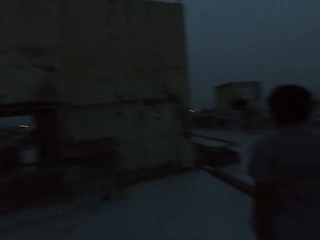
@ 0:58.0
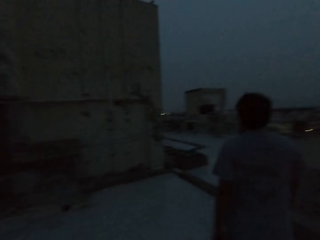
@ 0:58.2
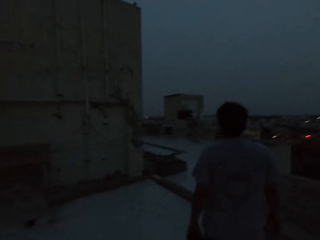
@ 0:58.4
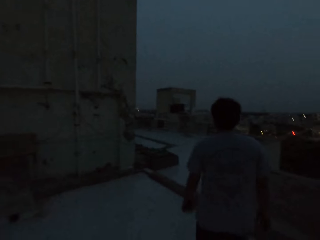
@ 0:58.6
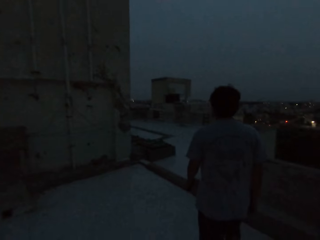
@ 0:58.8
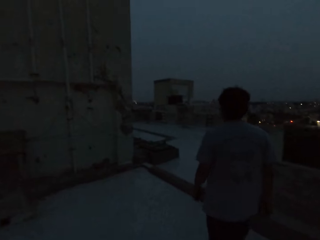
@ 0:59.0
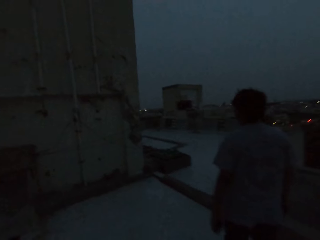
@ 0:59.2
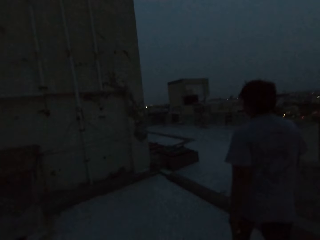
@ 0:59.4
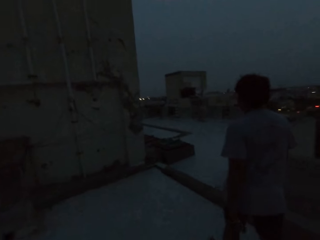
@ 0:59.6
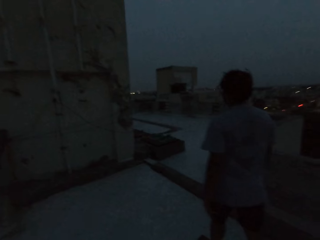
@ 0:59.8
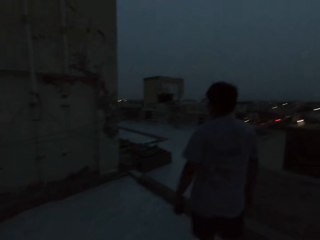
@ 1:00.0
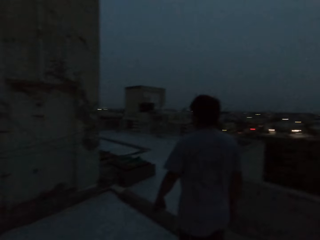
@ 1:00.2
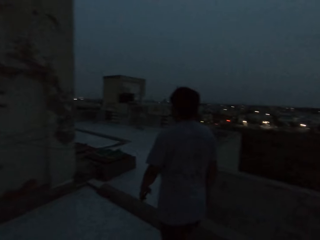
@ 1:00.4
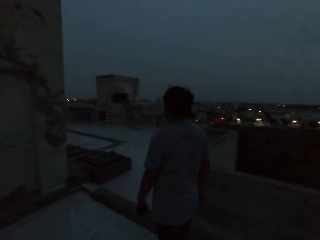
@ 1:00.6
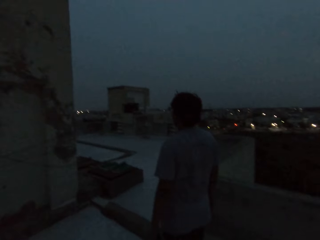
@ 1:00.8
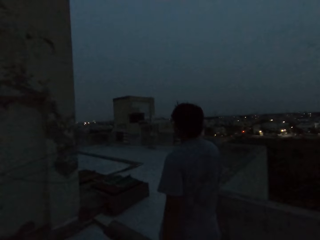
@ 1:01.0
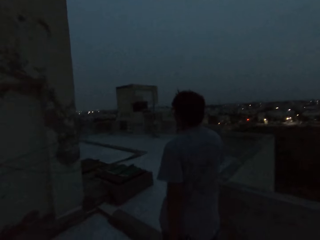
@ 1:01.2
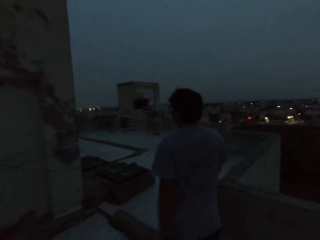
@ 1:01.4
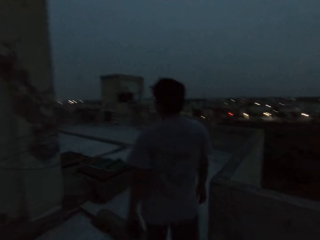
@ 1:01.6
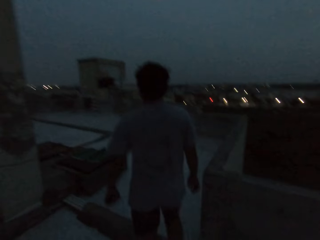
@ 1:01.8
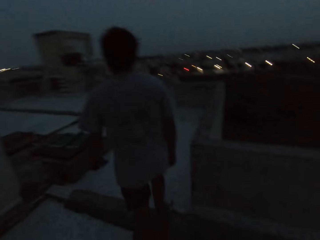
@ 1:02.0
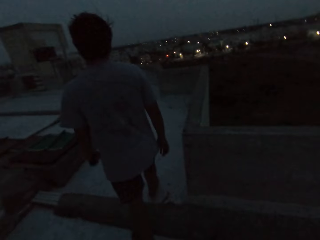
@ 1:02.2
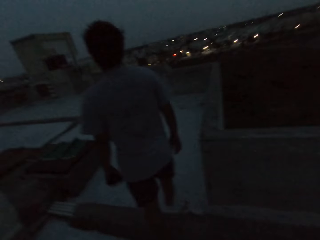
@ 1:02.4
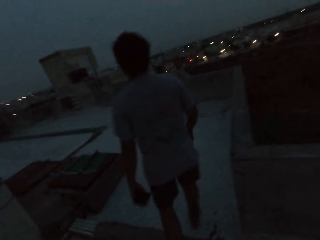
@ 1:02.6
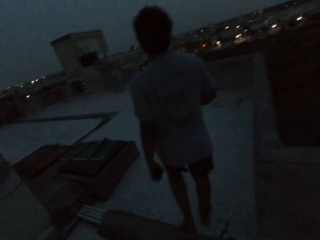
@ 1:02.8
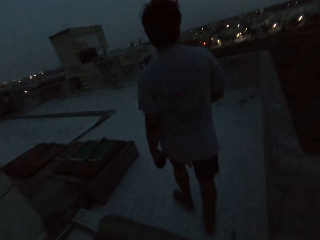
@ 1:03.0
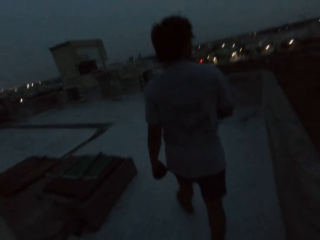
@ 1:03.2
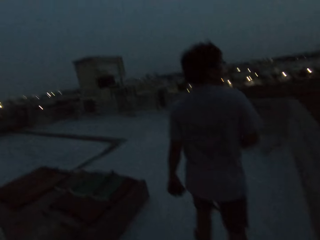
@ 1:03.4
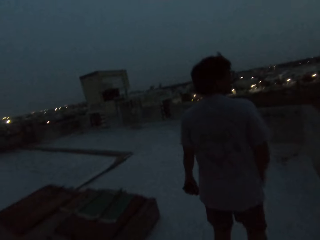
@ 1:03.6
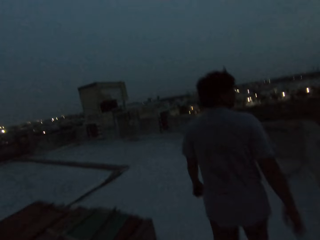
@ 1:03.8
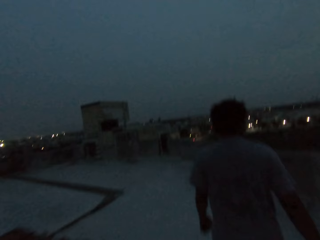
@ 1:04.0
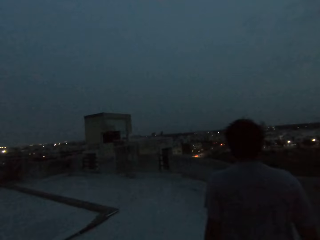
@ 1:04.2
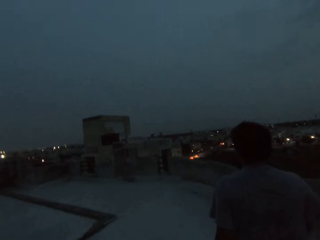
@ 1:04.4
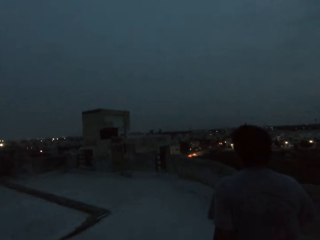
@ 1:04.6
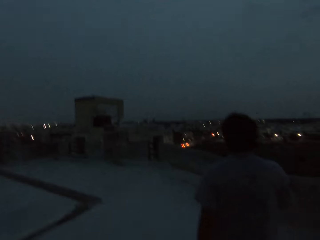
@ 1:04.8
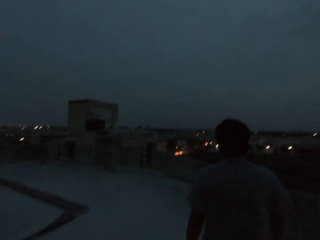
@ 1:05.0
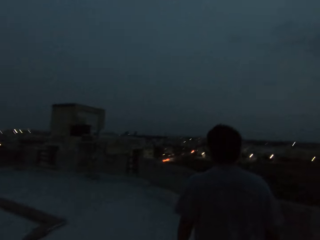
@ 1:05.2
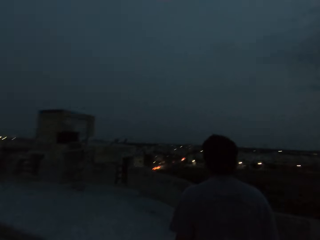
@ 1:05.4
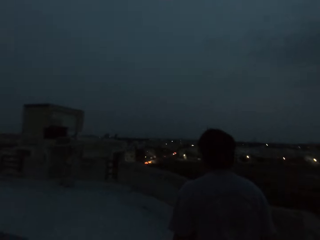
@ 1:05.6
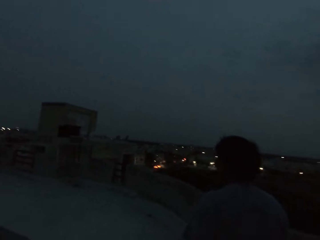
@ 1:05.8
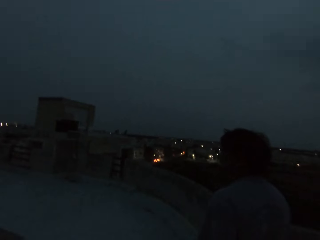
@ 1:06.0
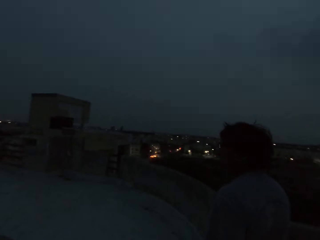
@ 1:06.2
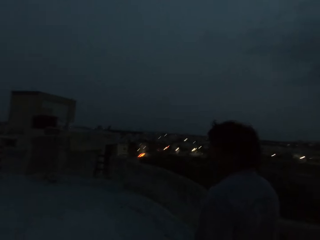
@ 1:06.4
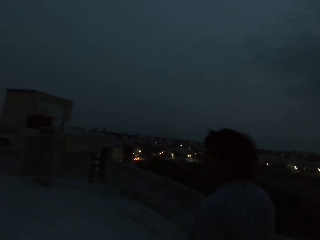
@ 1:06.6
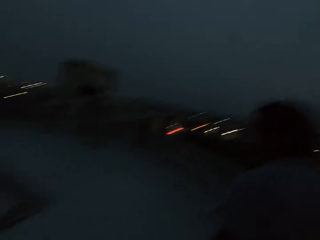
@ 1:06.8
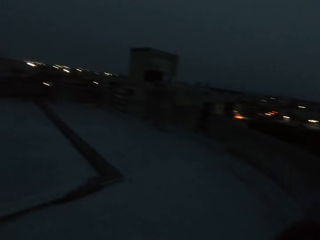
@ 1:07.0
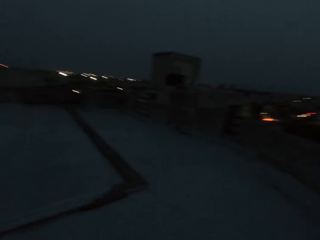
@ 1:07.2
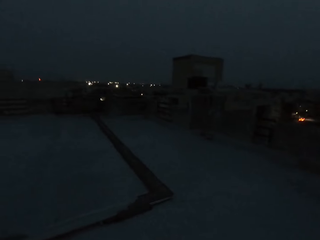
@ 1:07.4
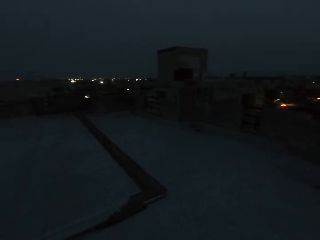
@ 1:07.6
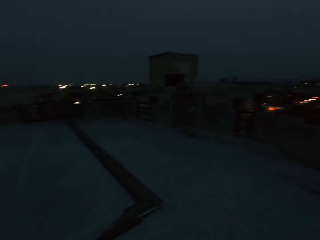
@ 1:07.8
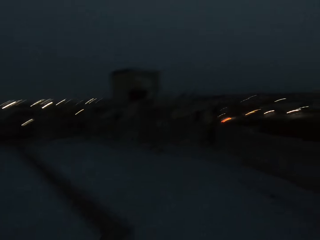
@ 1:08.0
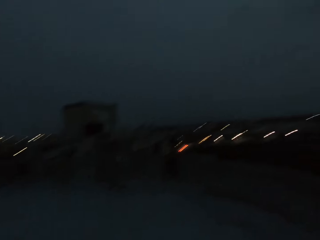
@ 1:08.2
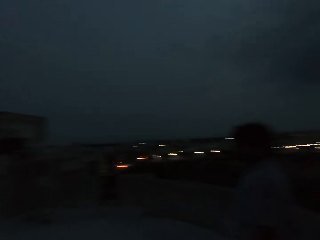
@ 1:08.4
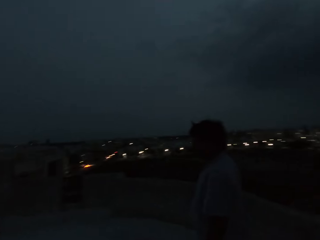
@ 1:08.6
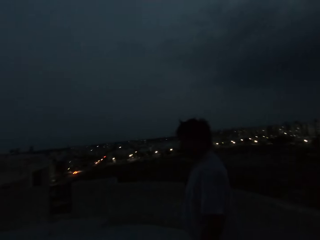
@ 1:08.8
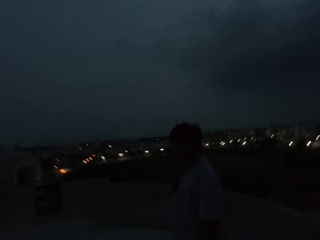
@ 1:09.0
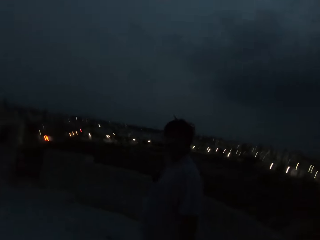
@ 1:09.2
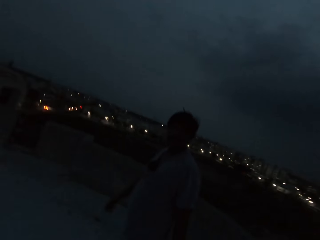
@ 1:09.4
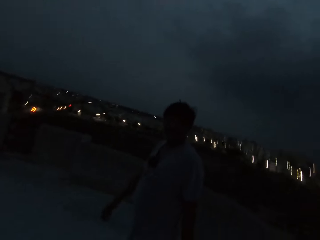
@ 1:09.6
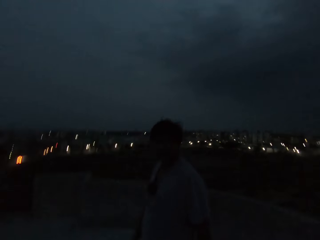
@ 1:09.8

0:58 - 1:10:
A person walks around with the camera wearer. The person converses with the camera wearer.

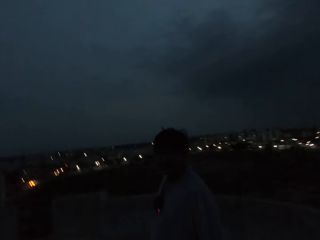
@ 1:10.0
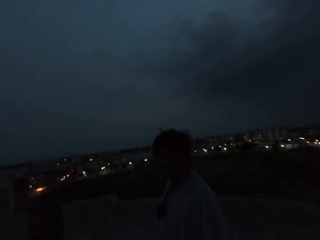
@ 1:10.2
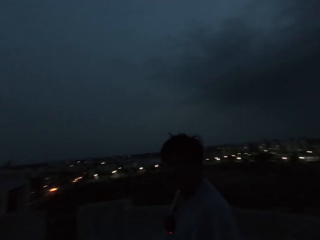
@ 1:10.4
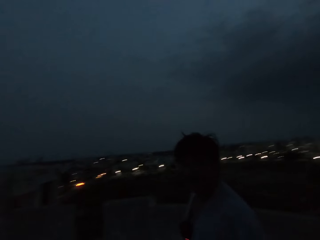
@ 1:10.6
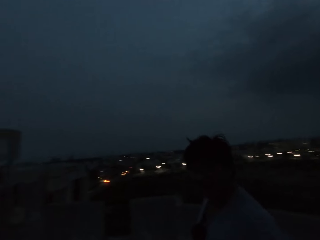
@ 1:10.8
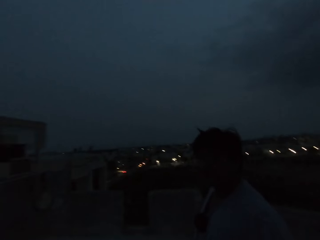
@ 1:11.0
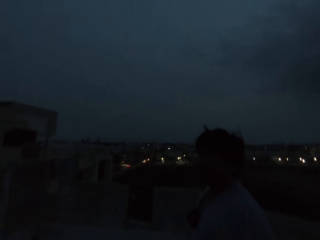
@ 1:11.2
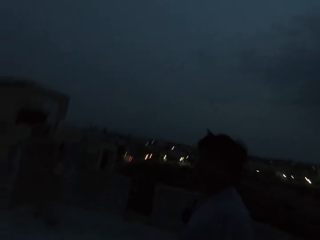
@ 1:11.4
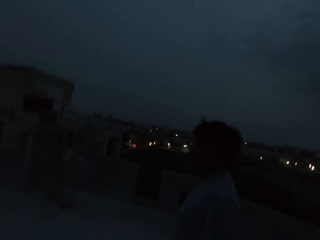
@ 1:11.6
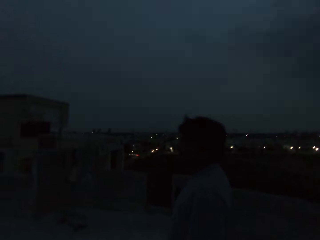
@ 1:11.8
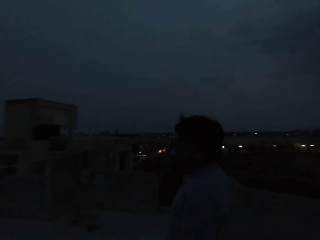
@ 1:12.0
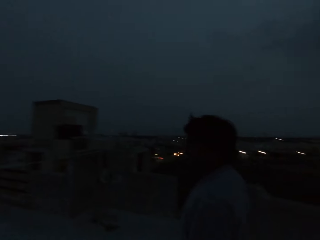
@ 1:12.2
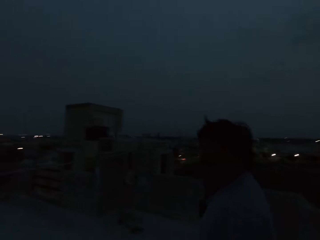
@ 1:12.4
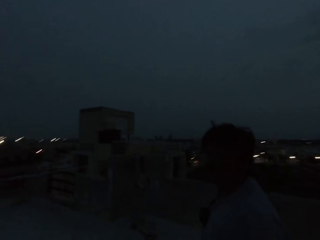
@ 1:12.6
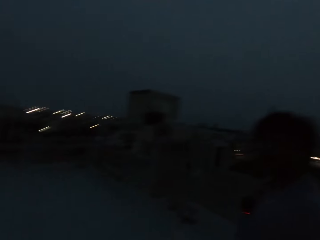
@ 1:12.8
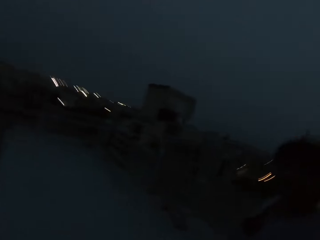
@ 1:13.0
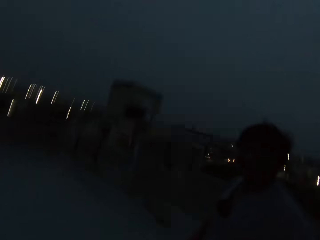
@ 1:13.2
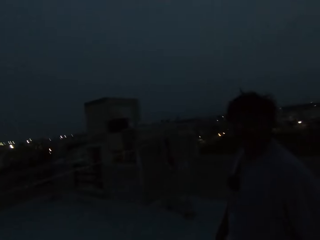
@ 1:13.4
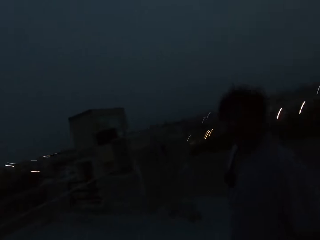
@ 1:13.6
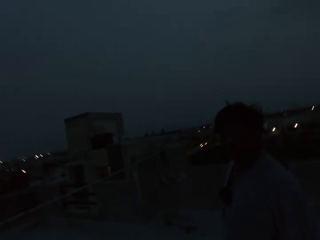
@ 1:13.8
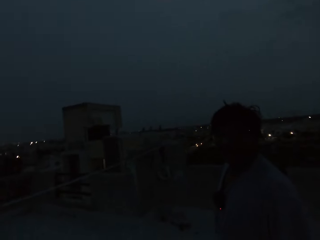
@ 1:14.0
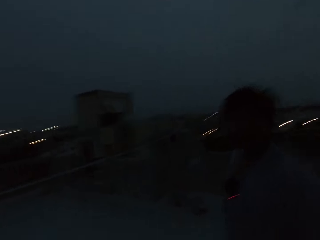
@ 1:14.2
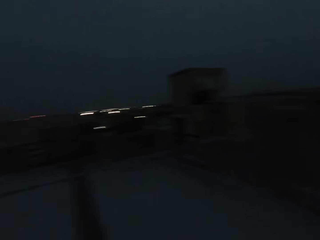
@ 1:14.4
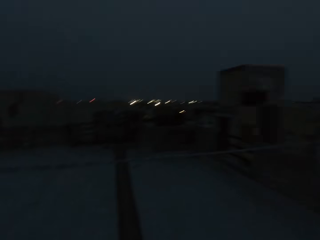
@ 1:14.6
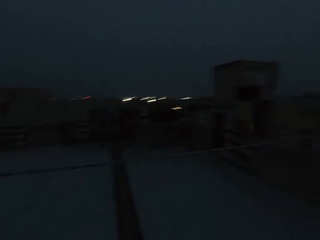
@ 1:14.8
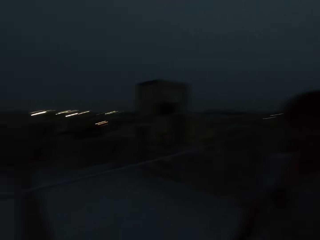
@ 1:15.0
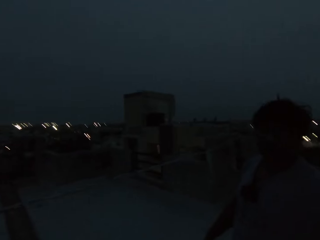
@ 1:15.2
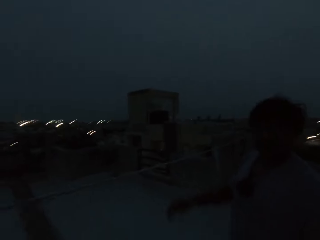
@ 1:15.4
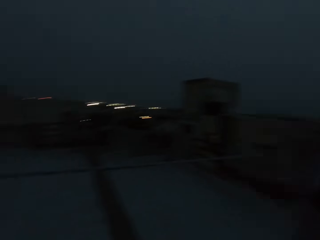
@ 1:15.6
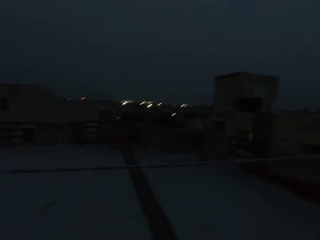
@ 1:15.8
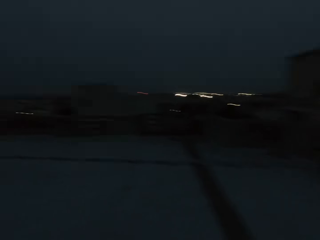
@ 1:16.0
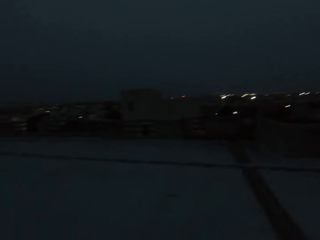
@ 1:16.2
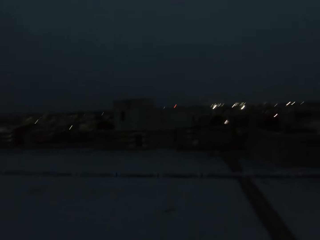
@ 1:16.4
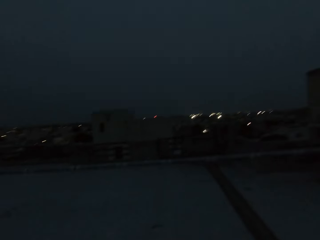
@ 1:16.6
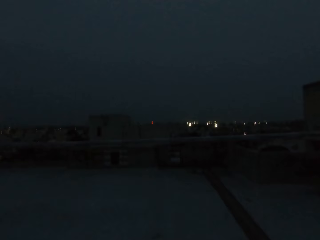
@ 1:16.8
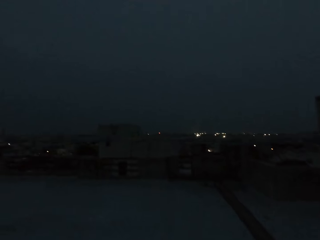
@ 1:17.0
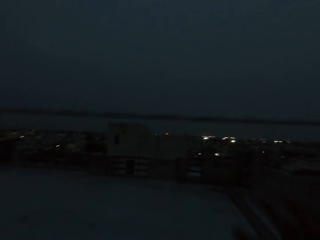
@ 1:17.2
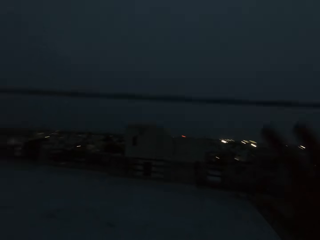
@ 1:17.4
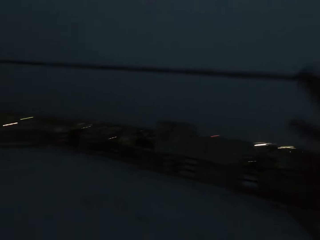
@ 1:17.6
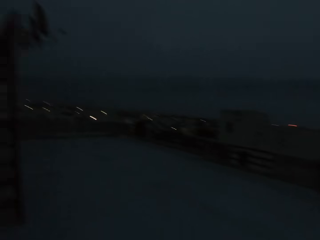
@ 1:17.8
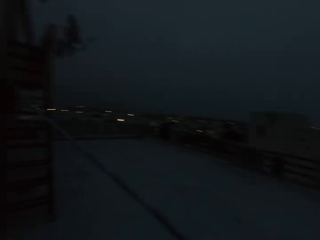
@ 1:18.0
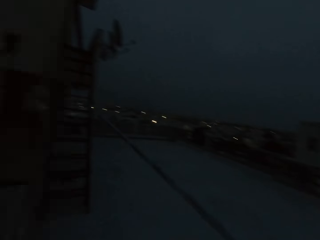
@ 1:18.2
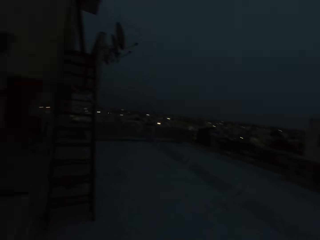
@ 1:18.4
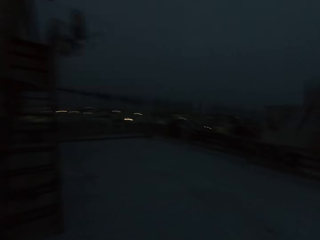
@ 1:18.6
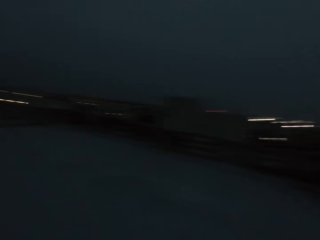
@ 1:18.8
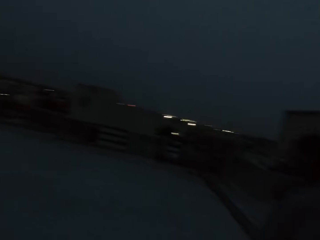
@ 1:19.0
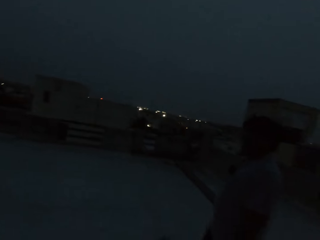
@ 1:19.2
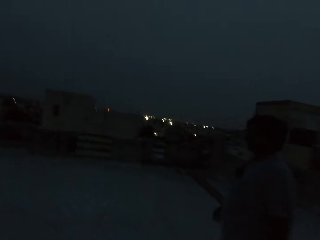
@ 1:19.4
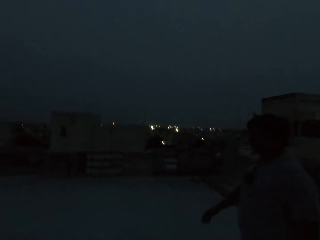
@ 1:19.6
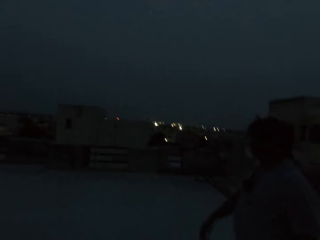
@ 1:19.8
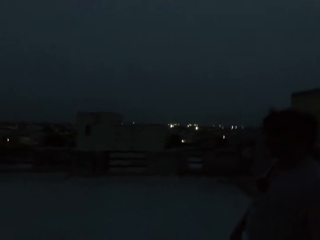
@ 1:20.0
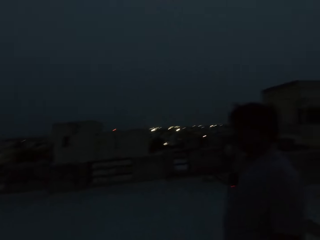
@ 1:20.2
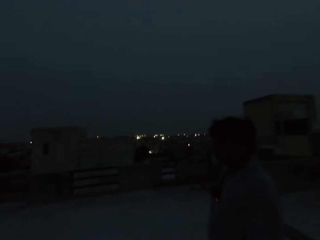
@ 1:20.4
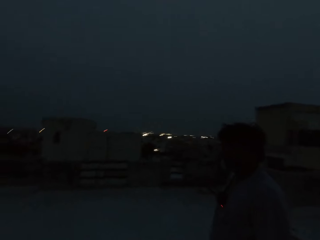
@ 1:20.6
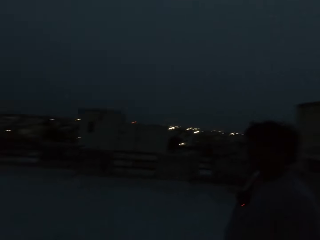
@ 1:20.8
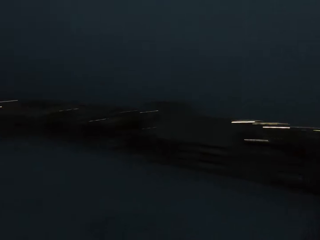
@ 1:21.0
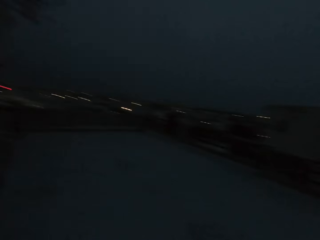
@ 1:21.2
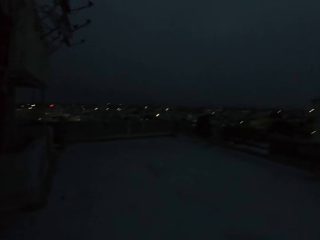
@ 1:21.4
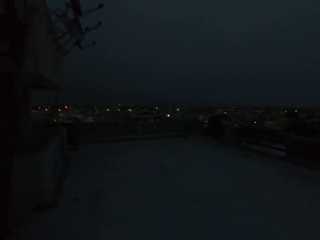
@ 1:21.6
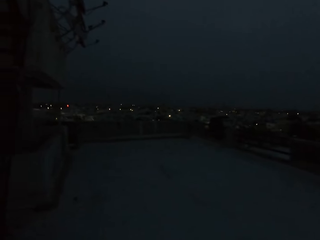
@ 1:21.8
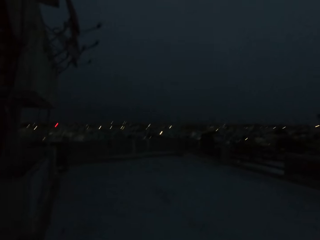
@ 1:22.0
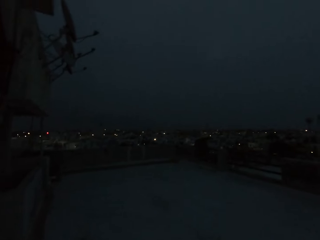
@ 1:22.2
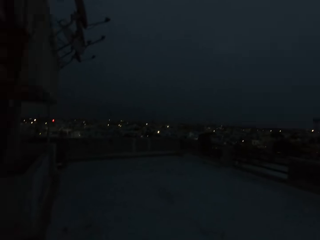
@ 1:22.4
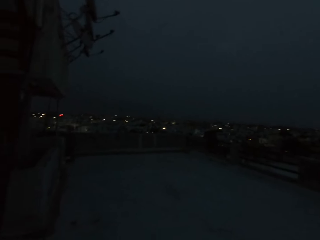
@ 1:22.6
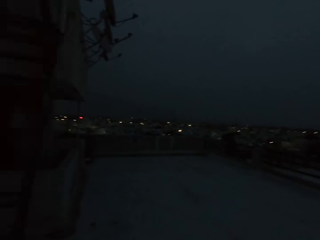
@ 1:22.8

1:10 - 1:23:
A person looks at the camera wearer. The camera wearer talks with the person. The person gestures. The person lifts a cable with his hands. The camera wearer walks around. They raise a rope across the building. They look around.
